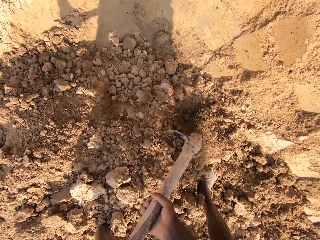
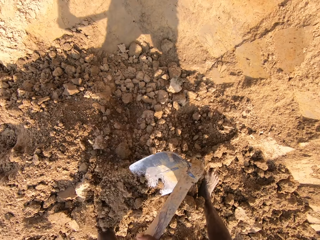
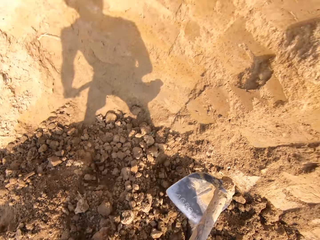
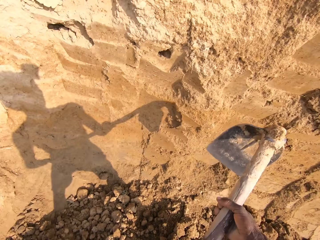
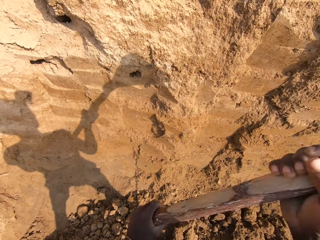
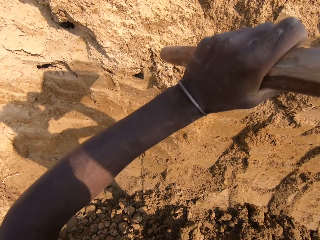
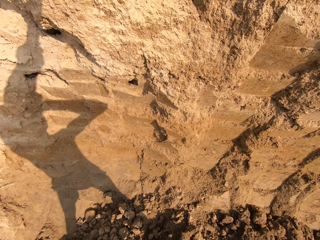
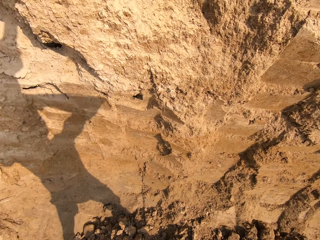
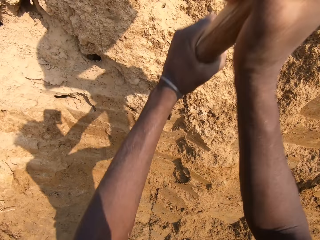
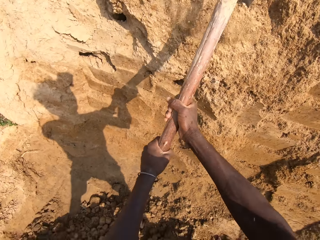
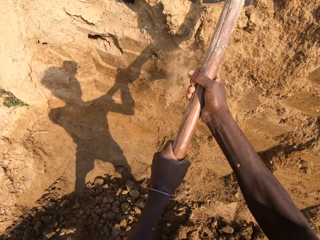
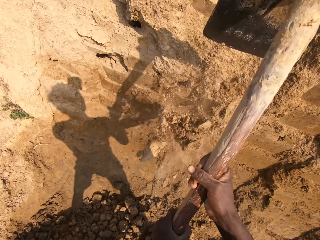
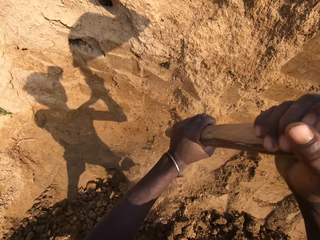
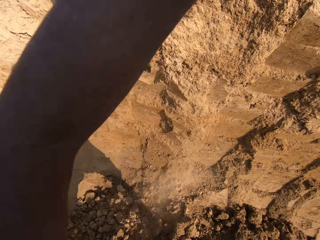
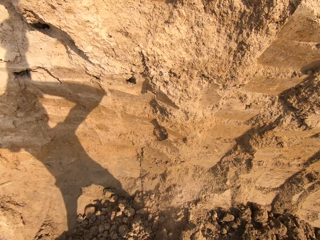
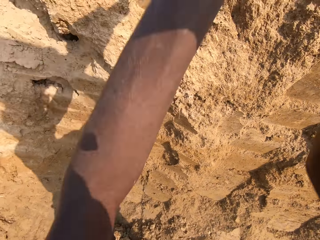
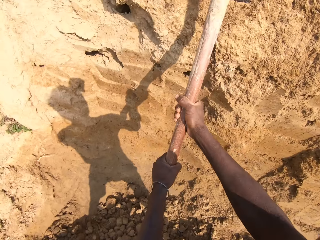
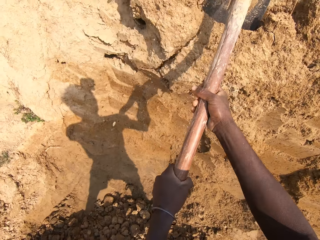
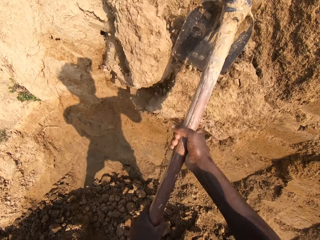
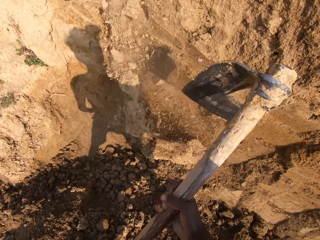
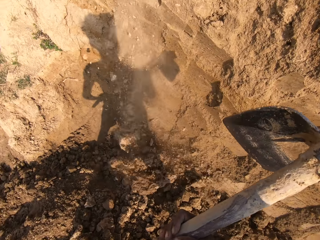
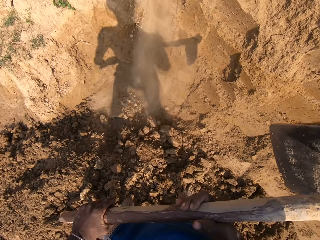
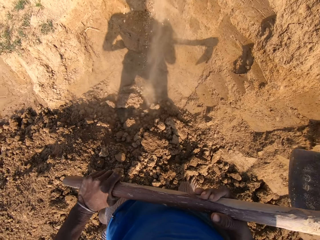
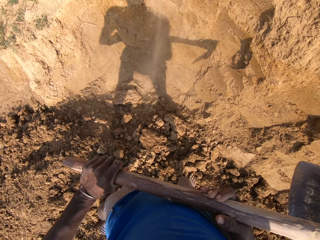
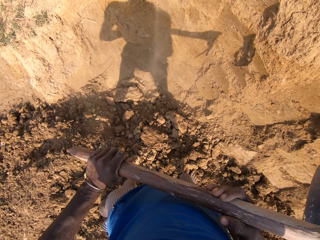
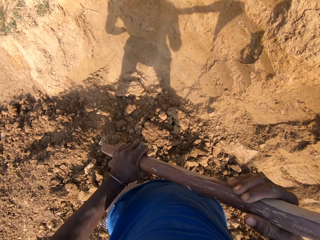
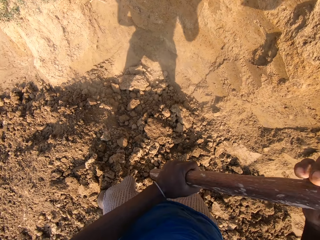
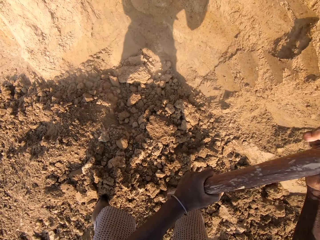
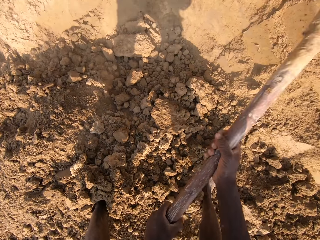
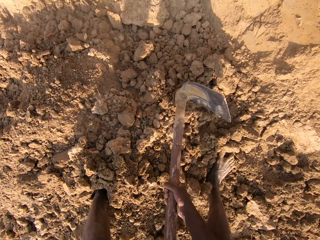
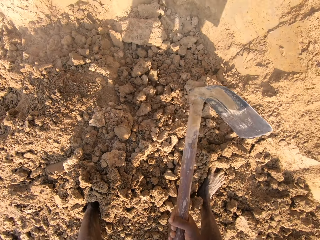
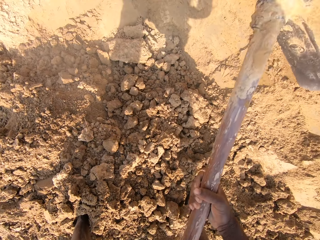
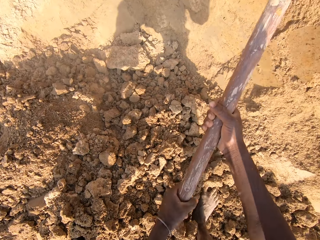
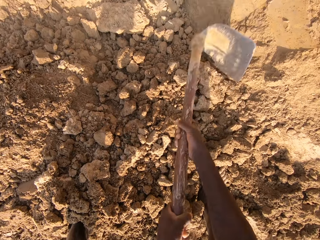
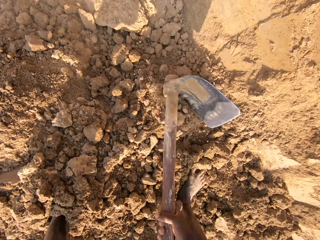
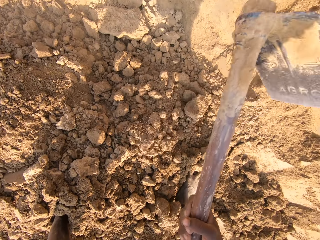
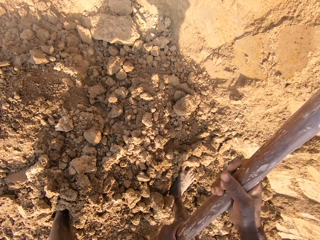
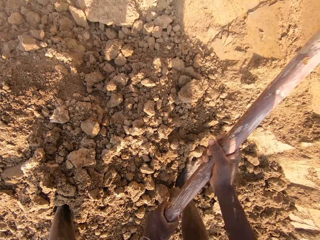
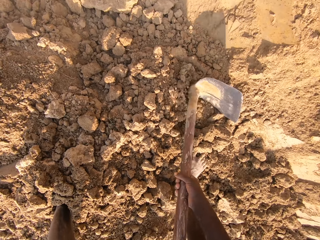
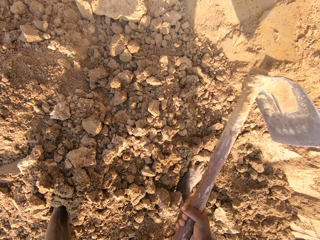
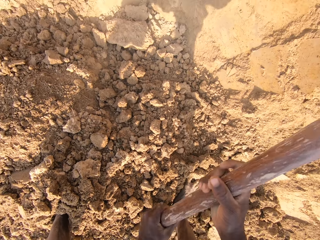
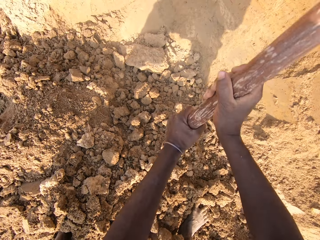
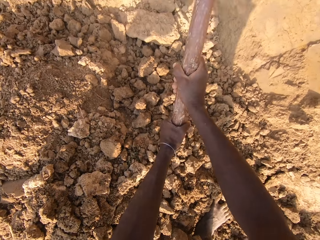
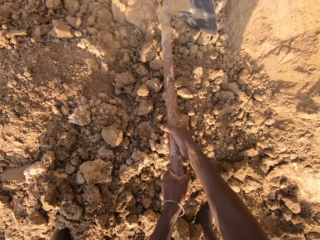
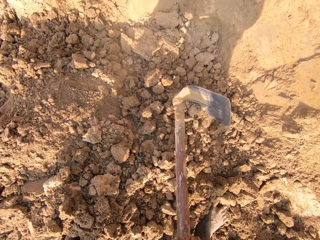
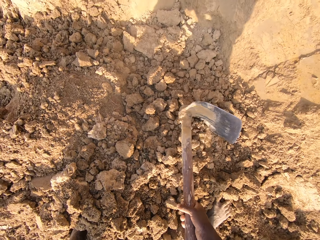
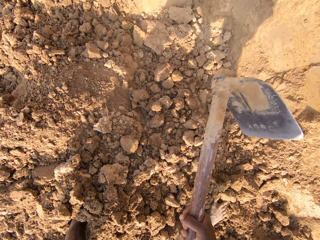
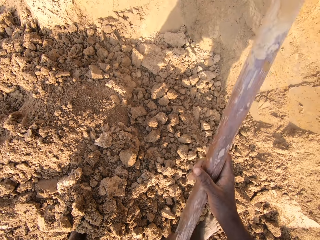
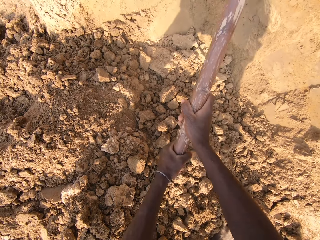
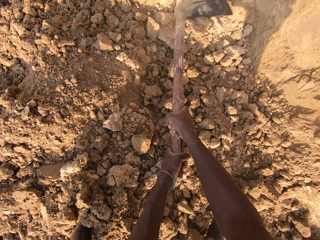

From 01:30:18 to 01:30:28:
The camera wearer digs sand with the hoe. They break sand with the hoe. They break the hard dirt with the hoe.

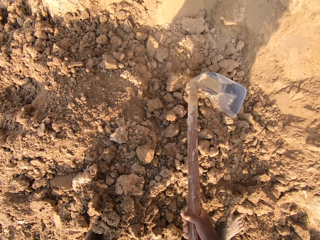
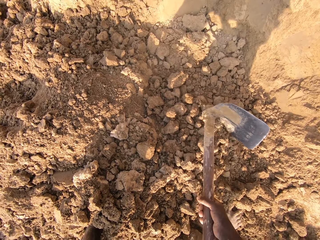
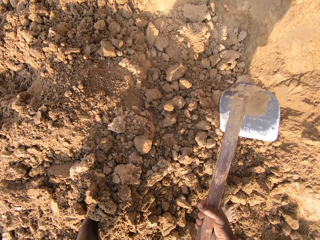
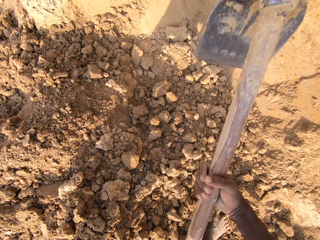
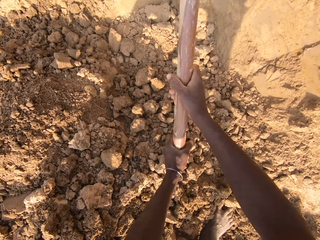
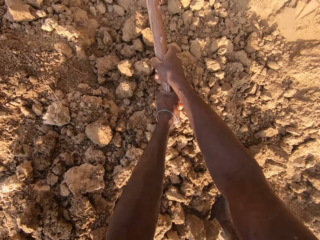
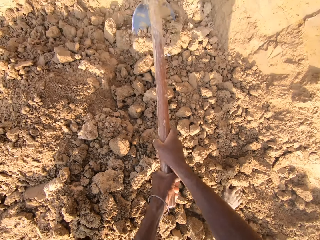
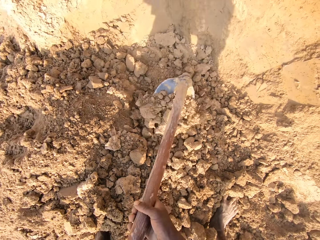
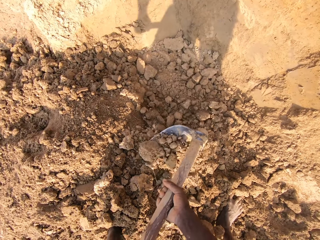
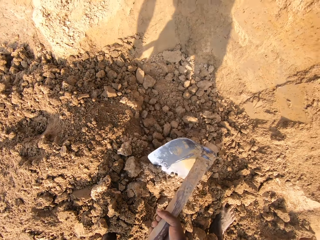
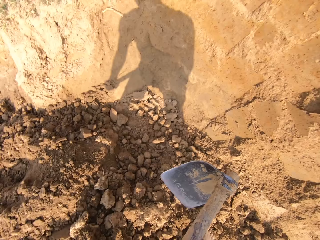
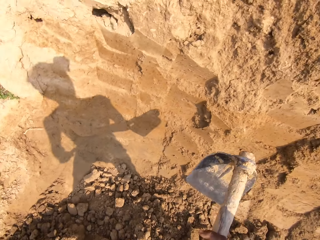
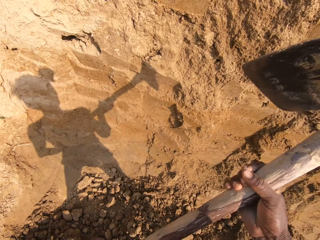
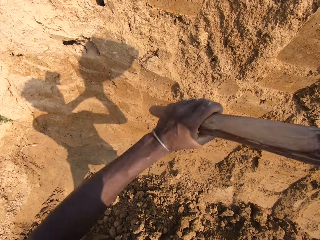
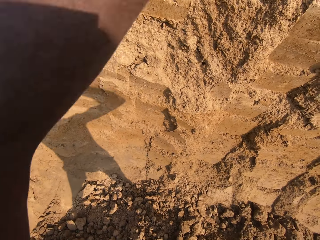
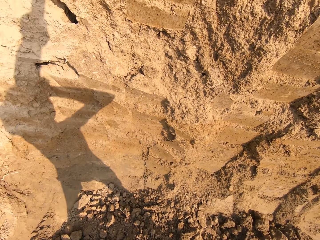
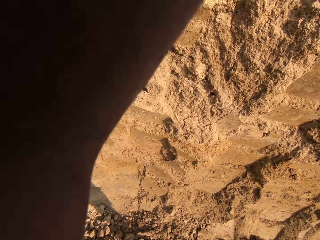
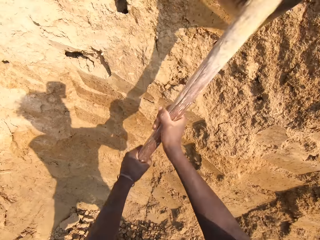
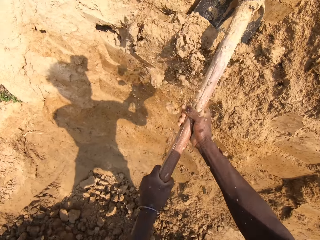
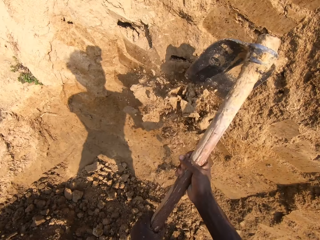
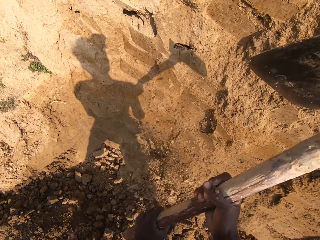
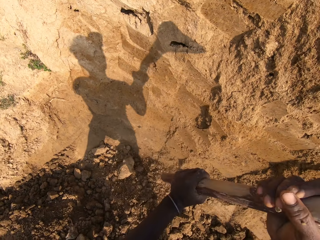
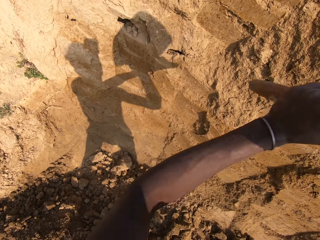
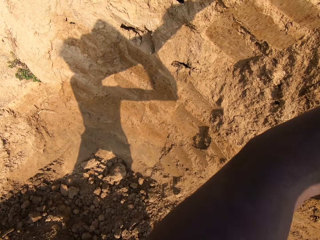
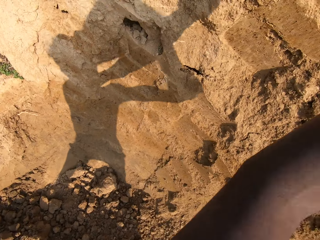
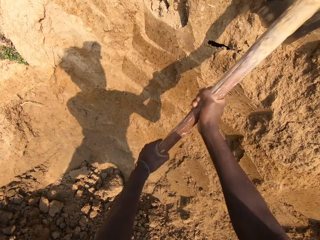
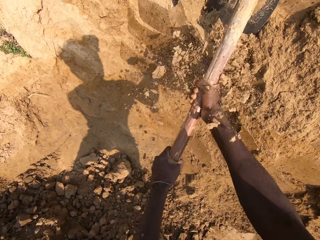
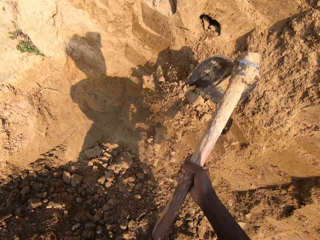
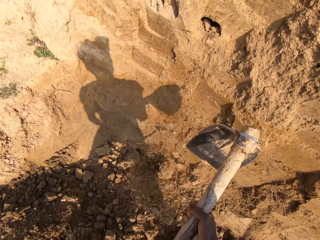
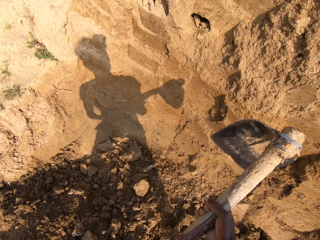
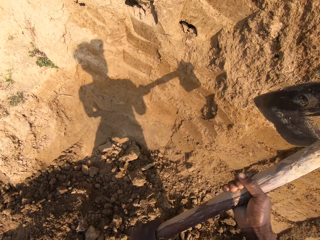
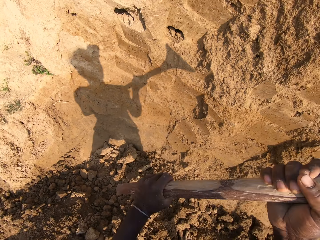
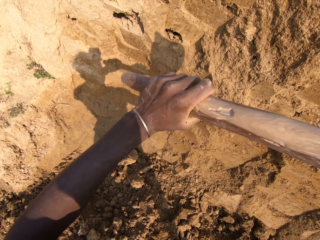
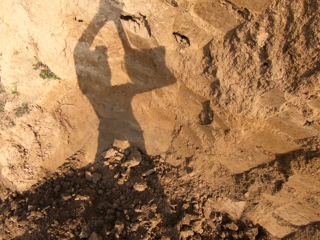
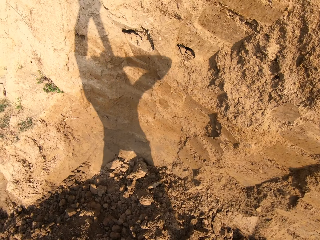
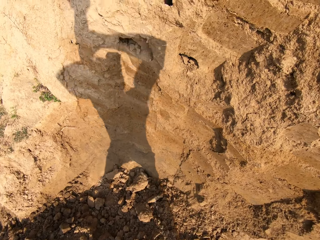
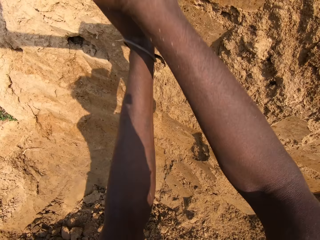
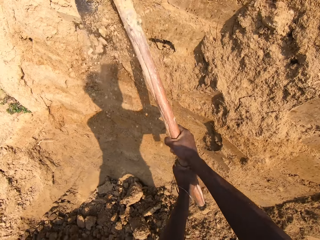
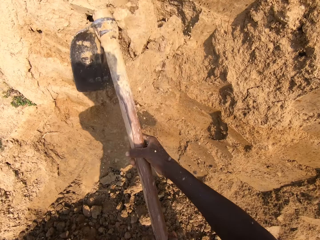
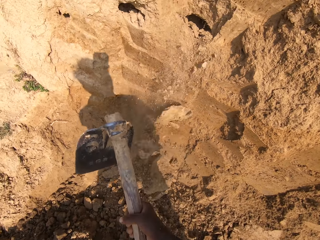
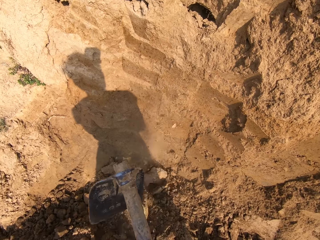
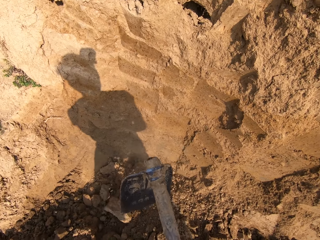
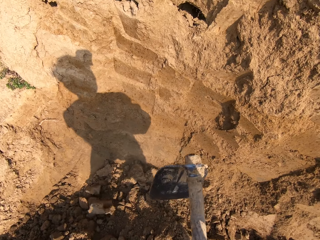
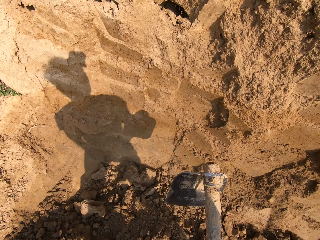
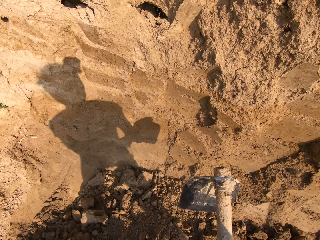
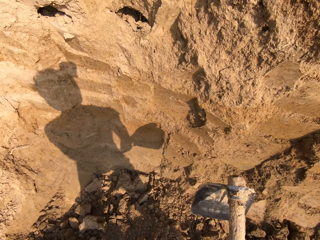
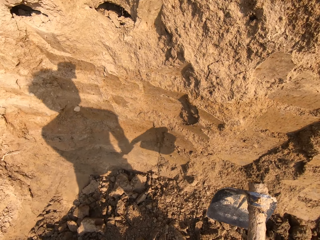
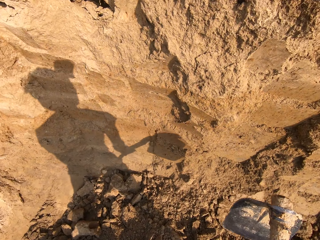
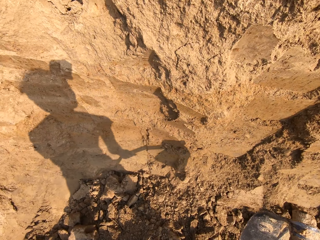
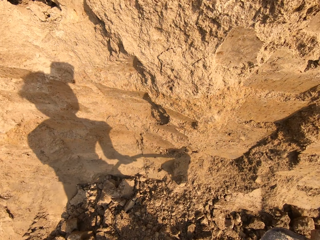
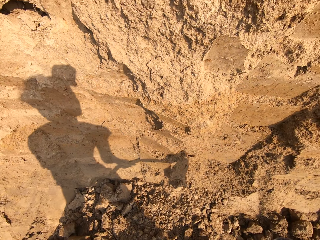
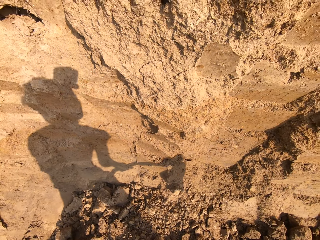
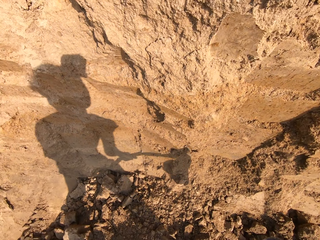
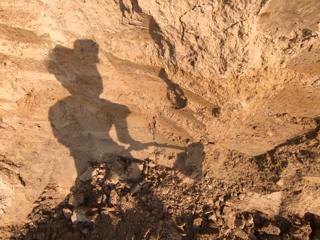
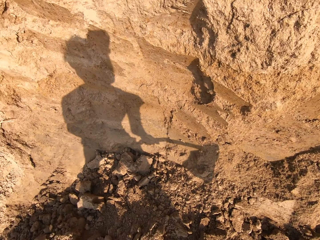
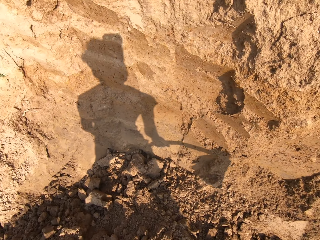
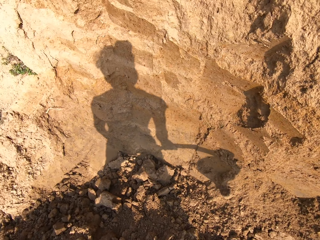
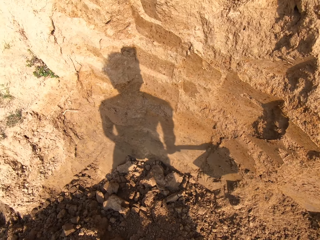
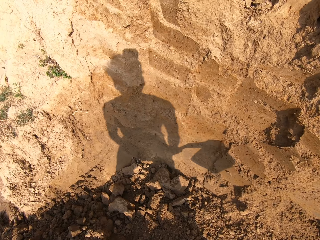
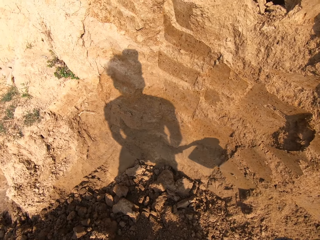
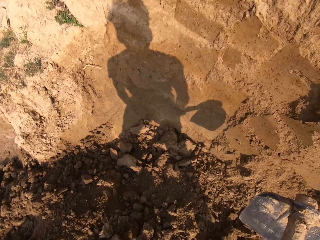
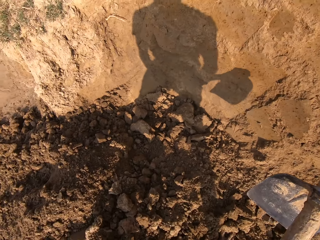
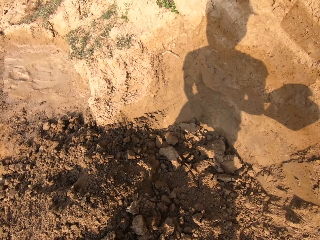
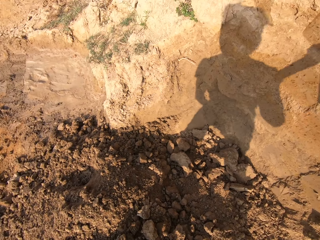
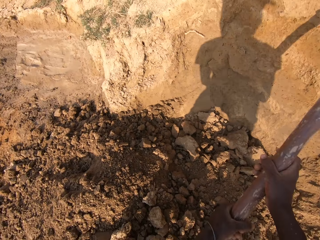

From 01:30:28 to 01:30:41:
The camera wearer digs the ground with the hoe. They break sand with the hoe.
